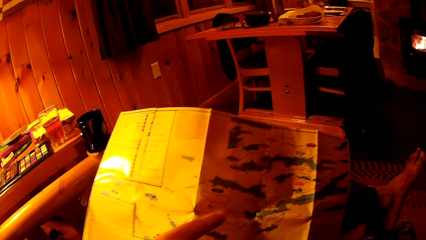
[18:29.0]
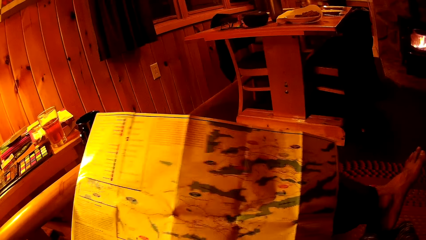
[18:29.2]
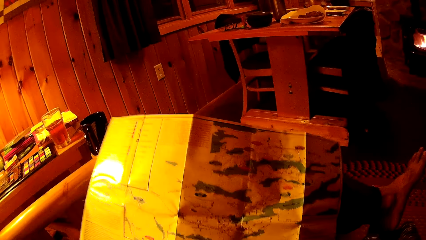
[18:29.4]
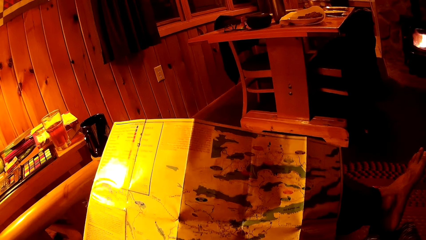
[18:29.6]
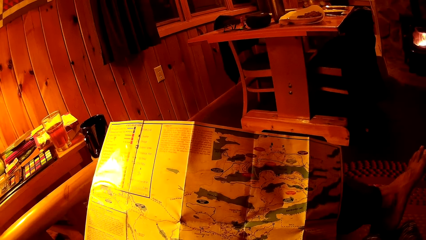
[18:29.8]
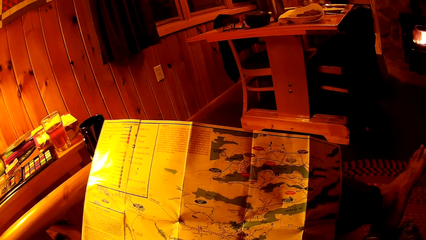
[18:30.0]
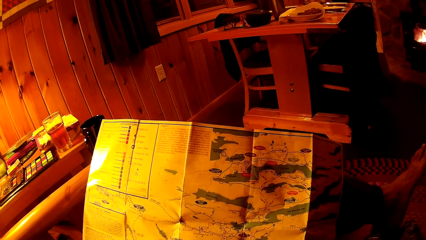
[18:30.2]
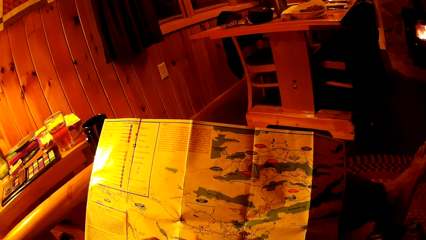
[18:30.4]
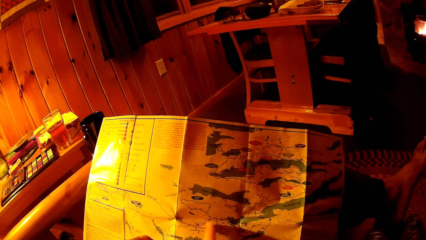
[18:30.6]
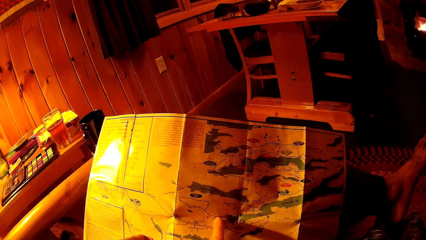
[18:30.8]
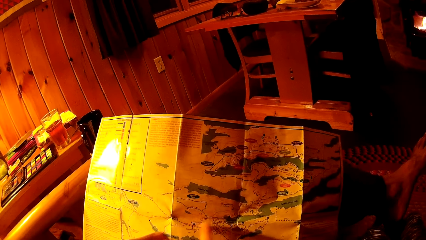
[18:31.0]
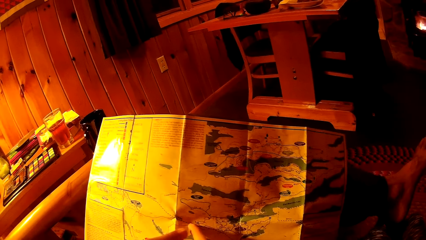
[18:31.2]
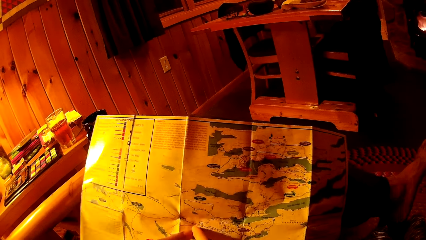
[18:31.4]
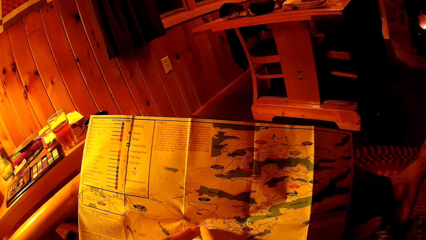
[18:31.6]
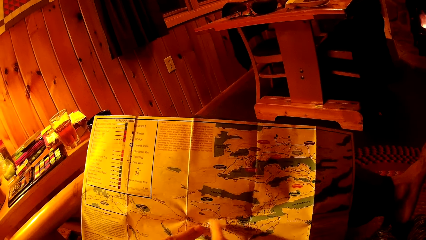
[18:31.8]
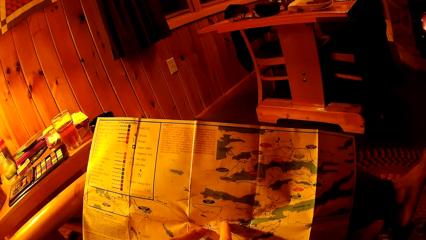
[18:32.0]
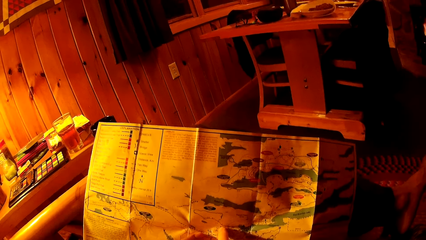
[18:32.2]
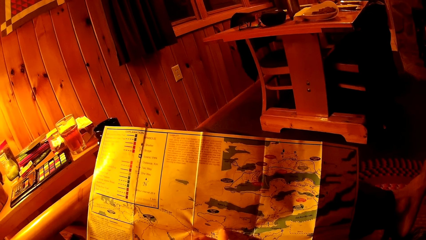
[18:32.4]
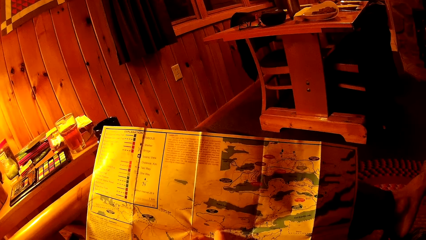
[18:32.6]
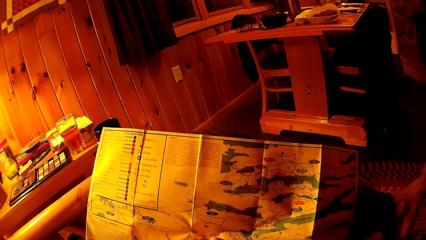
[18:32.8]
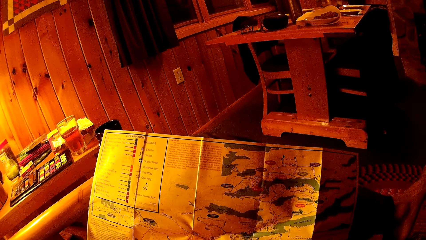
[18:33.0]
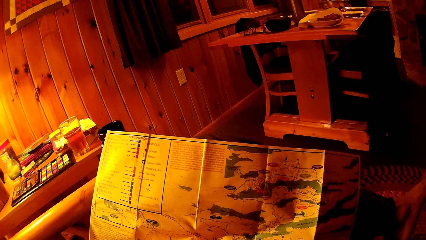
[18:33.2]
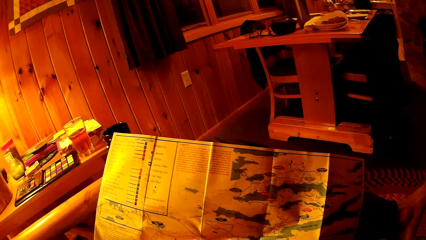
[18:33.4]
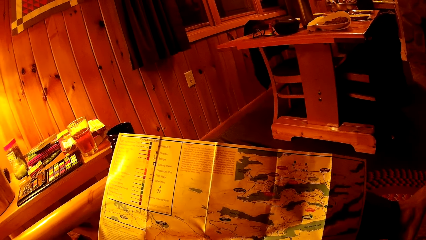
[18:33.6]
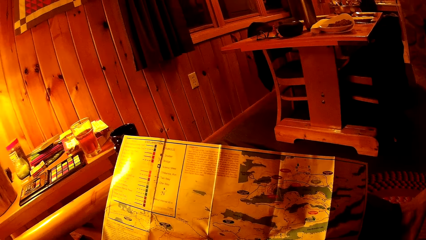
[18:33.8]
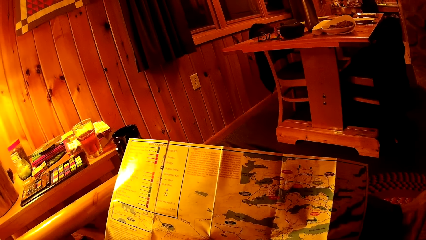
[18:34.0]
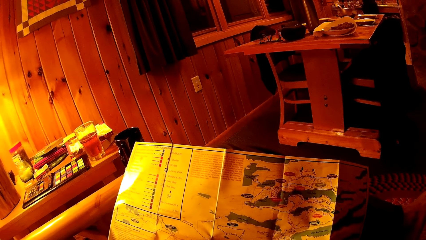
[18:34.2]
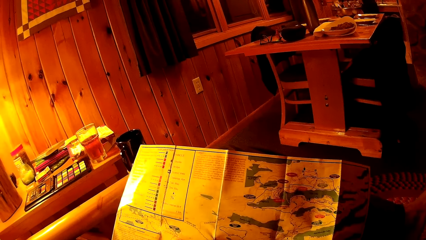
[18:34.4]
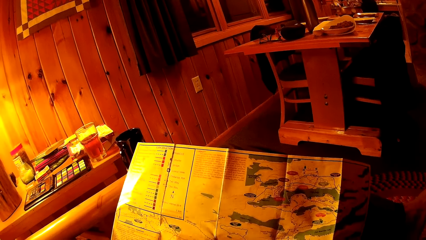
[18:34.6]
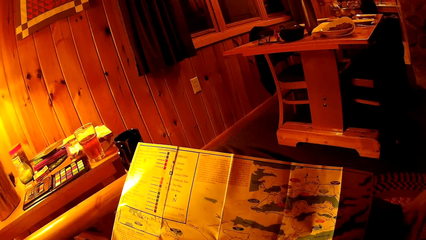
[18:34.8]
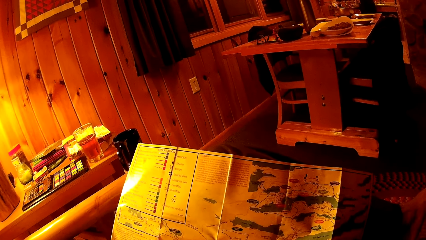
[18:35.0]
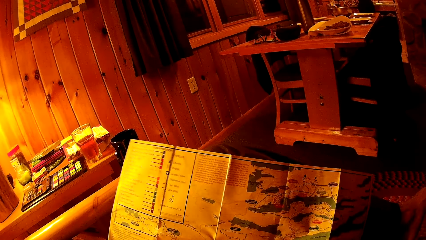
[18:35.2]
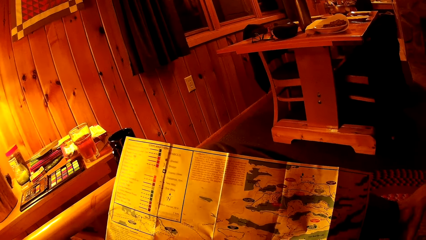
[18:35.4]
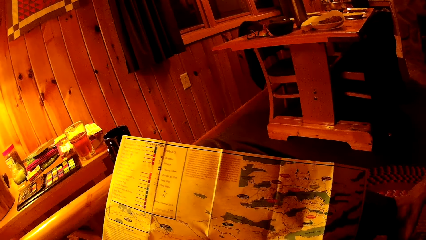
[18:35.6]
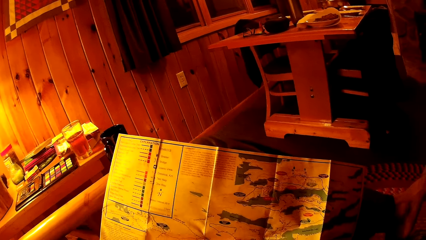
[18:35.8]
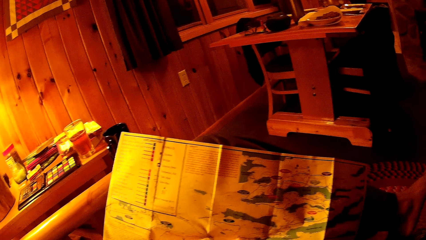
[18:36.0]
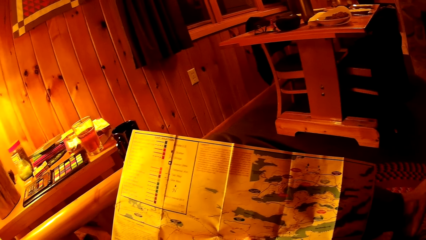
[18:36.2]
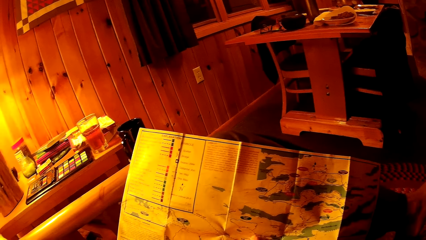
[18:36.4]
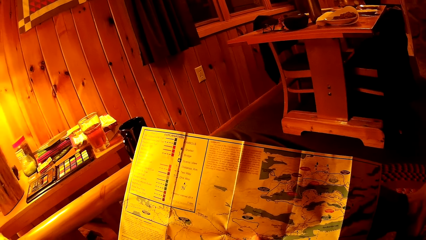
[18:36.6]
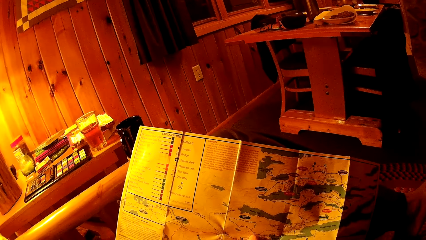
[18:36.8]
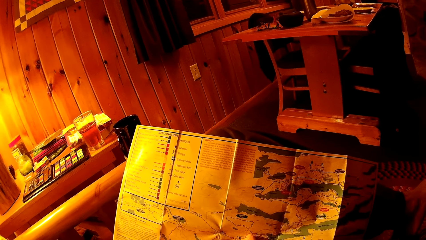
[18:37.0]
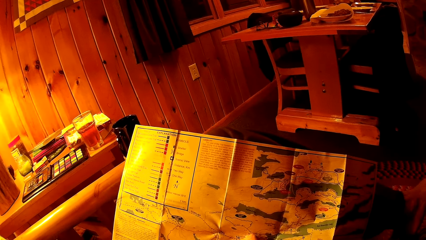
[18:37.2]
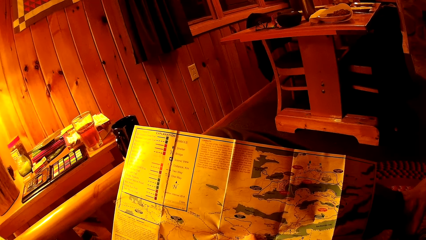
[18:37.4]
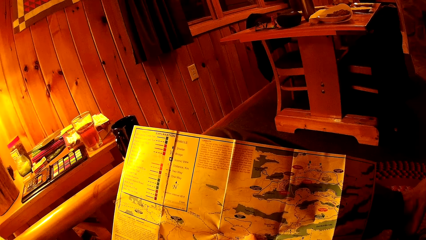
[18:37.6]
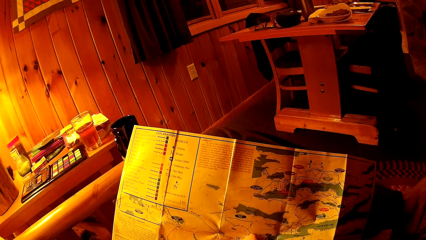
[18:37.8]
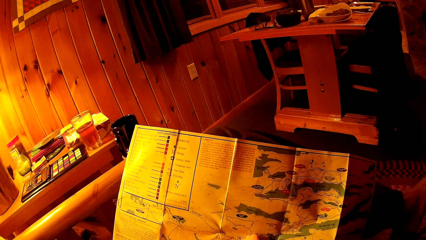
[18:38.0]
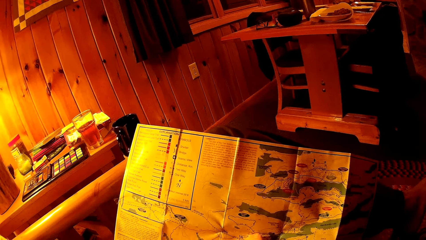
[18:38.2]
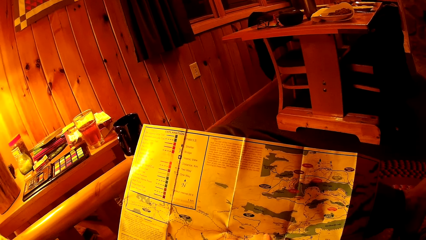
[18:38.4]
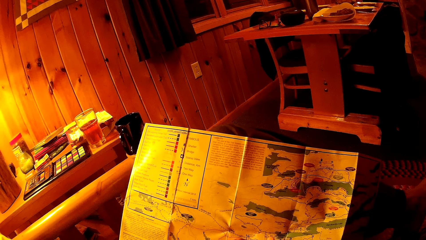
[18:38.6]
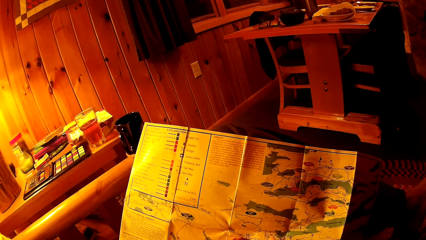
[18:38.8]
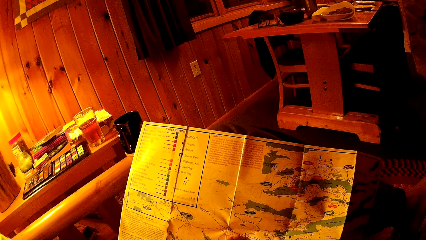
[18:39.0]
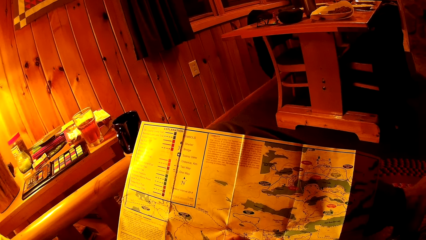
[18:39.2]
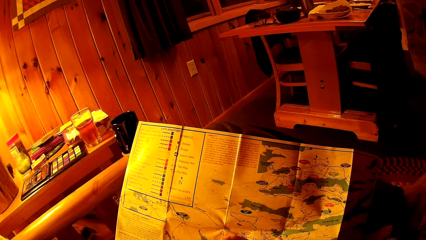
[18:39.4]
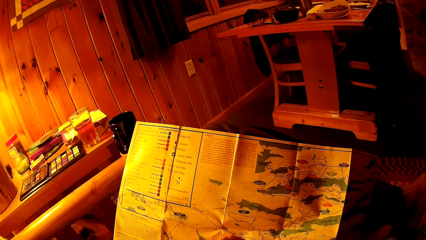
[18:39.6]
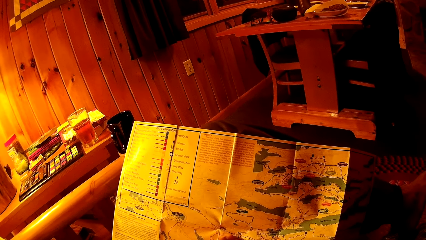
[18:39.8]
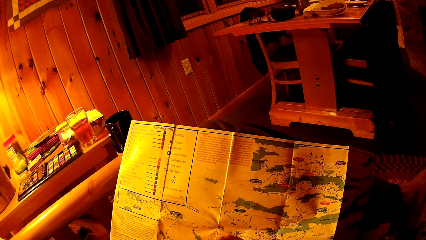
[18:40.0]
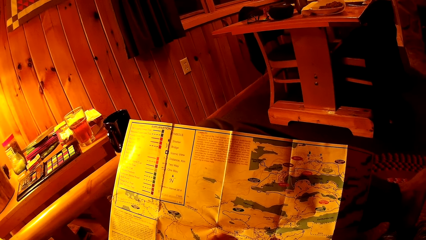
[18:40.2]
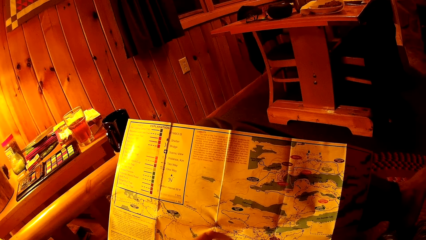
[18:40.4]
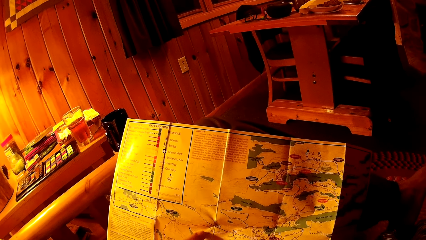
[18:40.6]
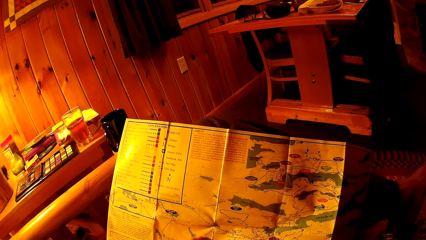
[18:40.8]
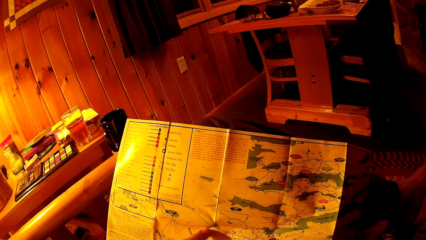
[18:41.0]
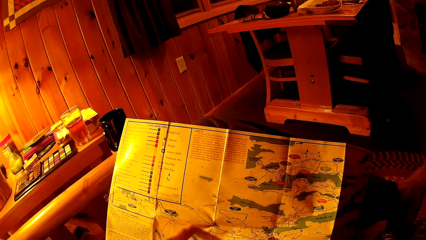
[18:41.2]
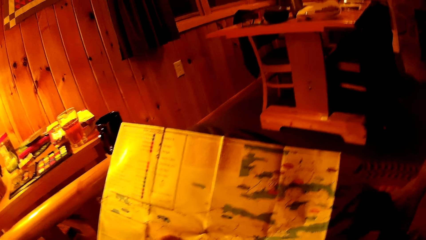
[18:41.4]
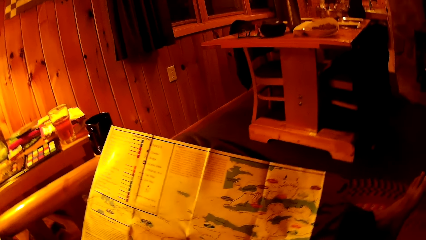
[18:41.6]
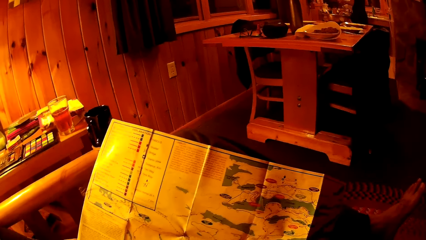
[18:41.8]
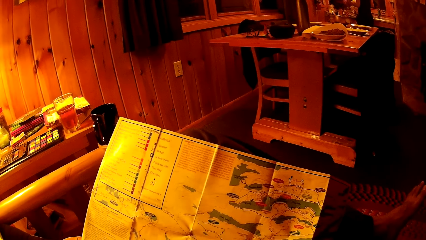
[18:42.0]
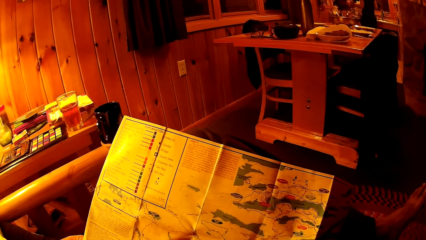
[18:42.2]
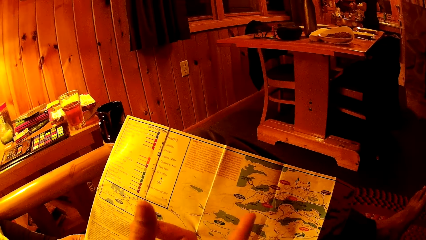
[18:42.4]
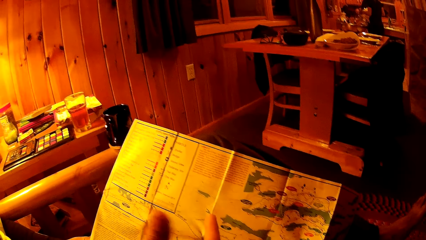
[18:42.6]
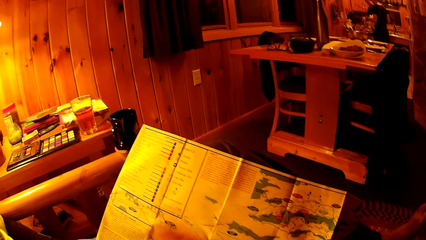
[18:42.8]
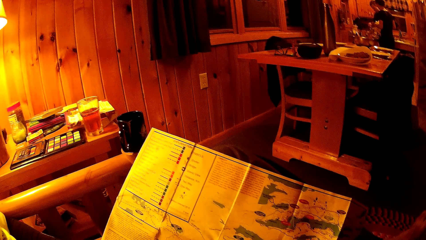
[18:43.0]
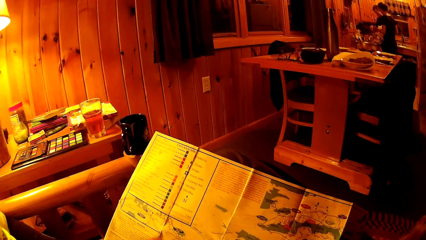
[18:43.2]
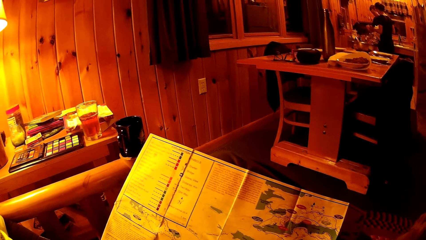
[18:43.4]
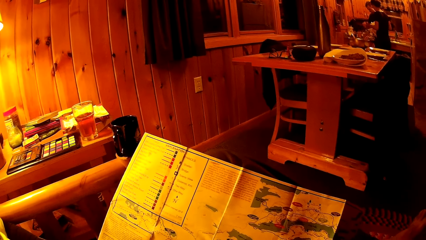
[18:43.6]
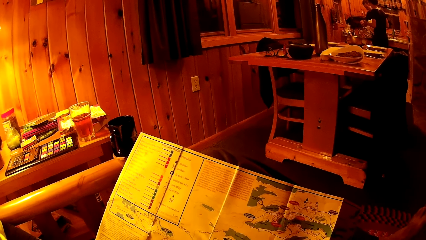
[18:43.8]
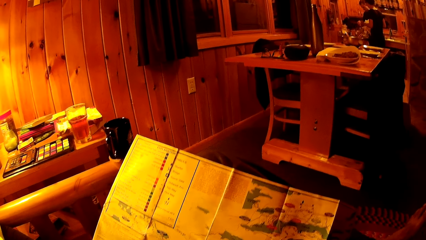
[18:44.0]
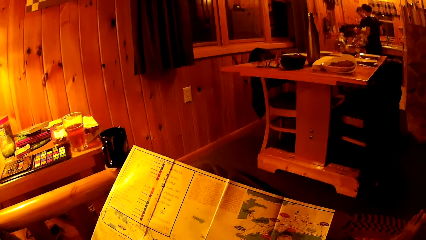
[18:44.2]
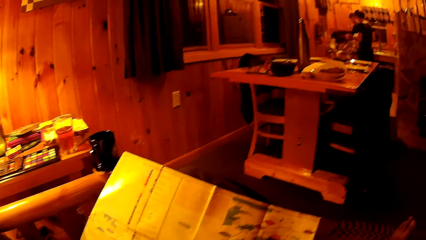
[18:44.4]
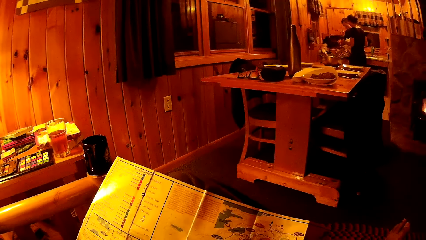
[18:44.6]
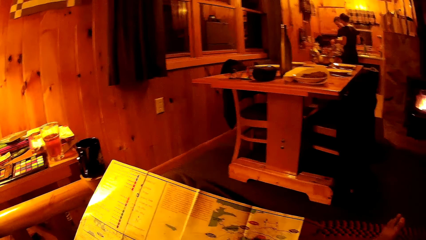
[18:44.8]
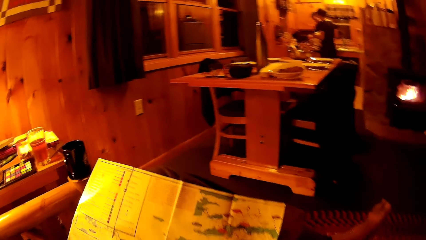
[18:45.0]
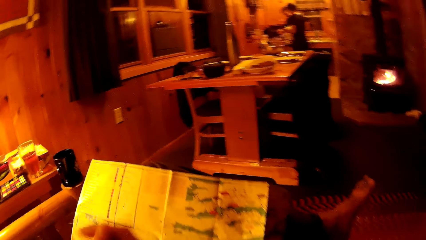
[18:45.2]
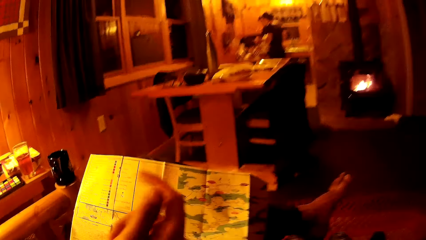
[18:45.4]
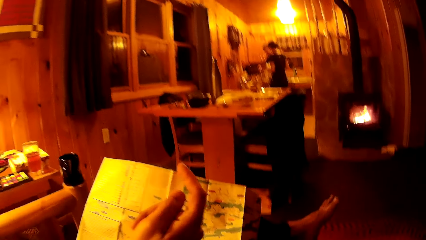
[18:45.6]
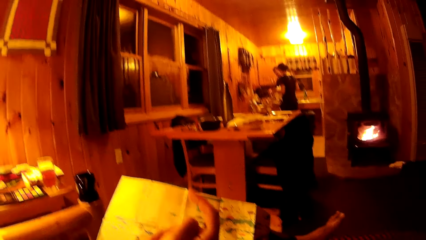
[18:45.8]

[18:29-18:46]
The camera wearer touches the pamphlet with her left index finger.
